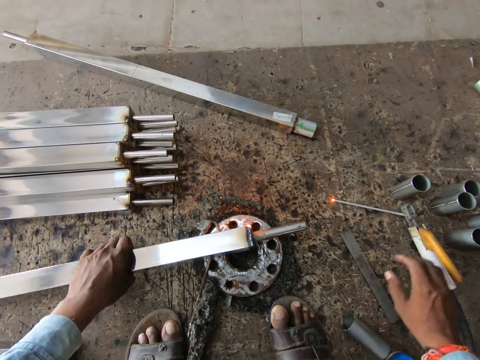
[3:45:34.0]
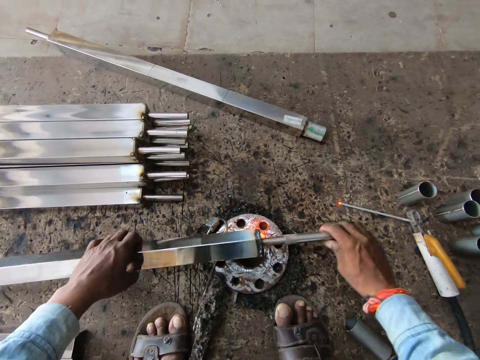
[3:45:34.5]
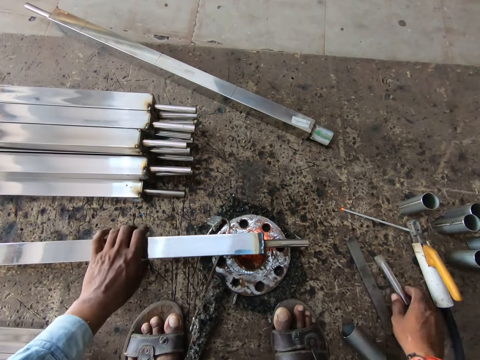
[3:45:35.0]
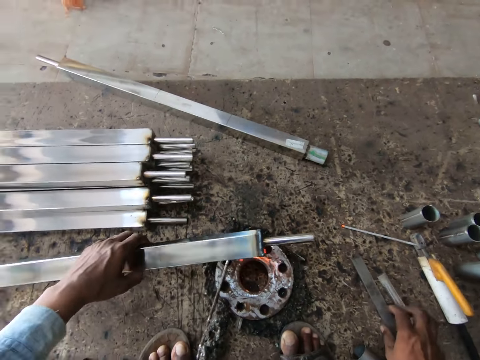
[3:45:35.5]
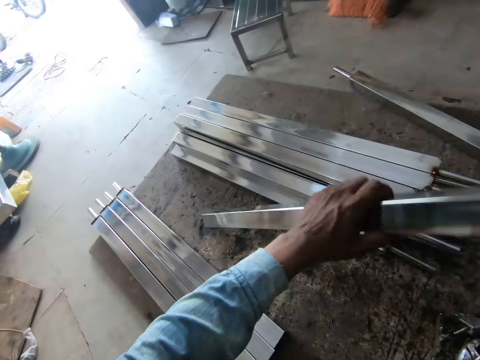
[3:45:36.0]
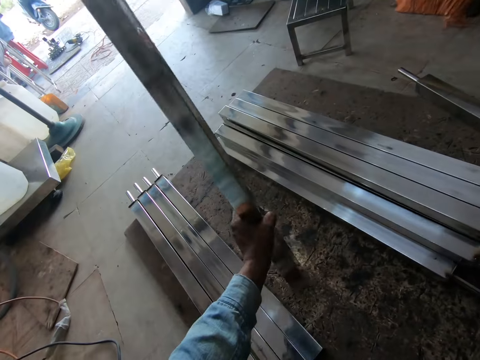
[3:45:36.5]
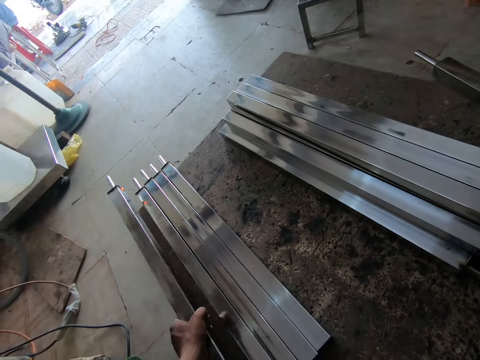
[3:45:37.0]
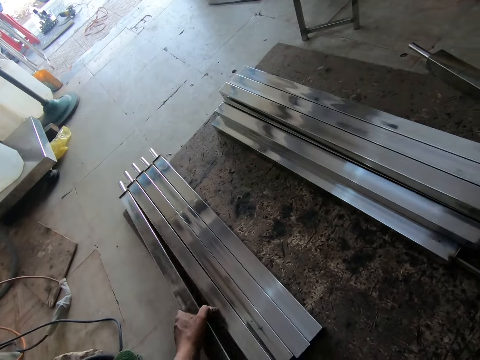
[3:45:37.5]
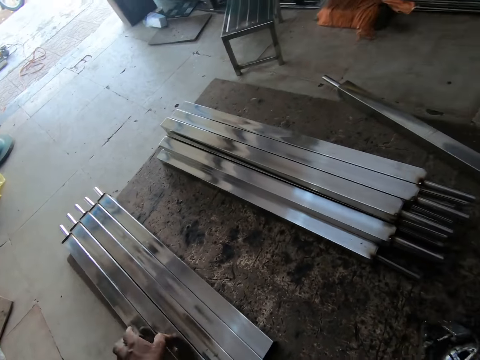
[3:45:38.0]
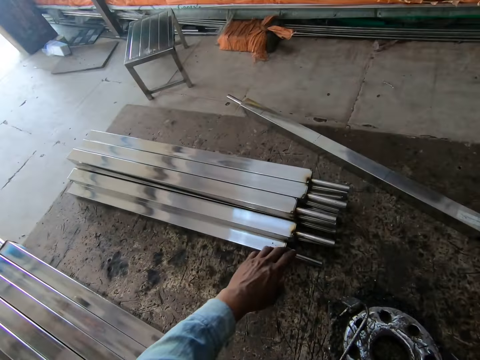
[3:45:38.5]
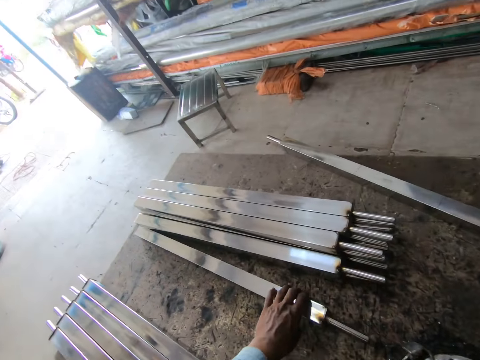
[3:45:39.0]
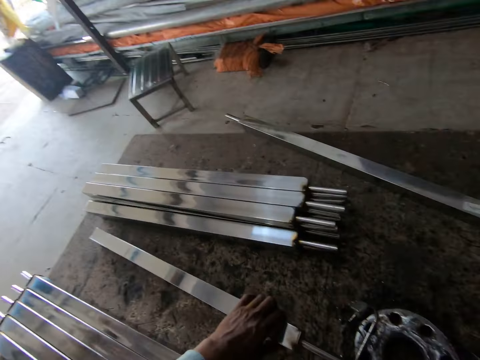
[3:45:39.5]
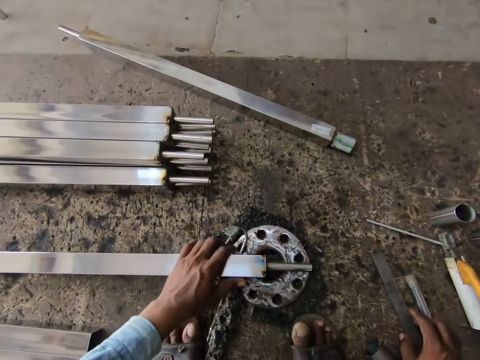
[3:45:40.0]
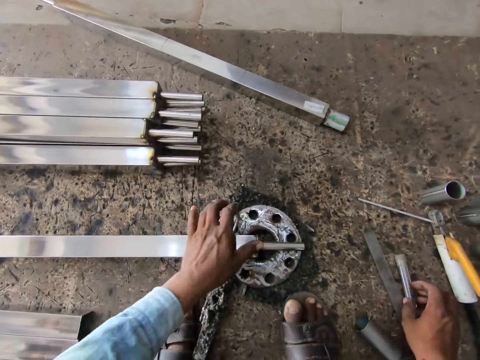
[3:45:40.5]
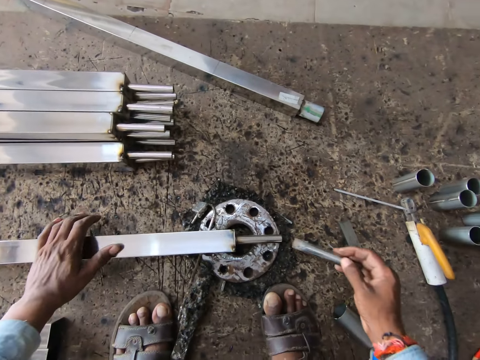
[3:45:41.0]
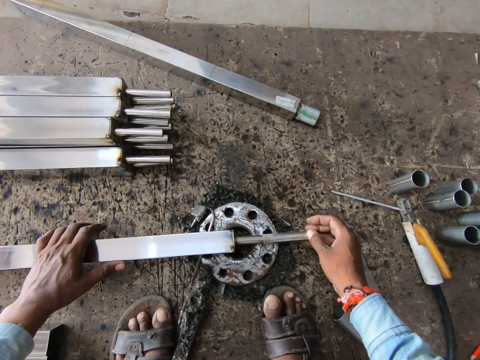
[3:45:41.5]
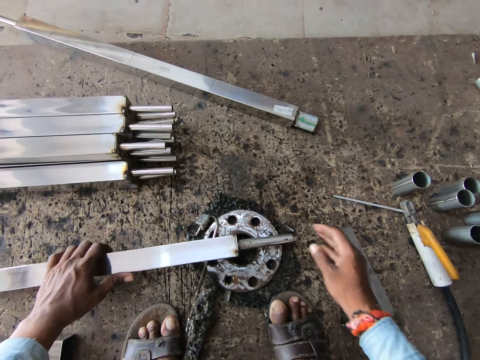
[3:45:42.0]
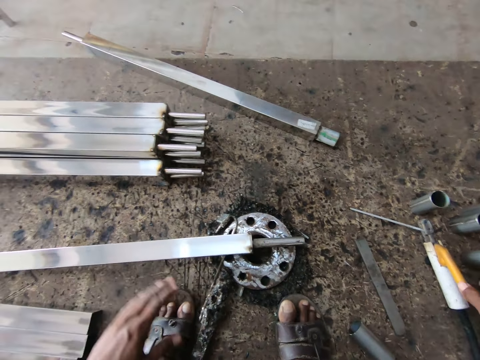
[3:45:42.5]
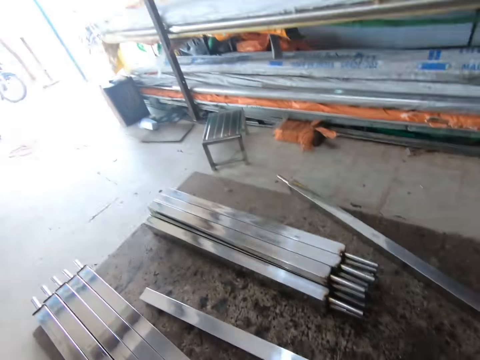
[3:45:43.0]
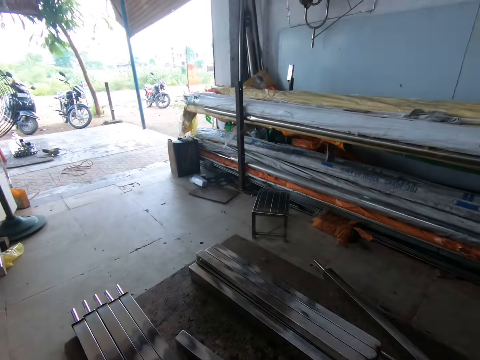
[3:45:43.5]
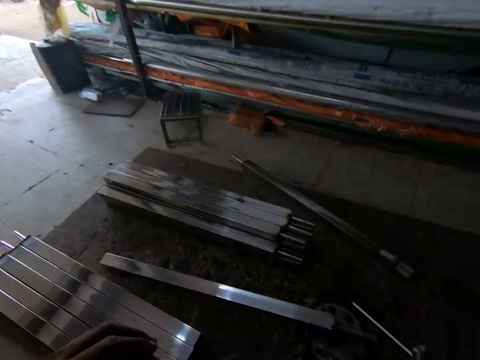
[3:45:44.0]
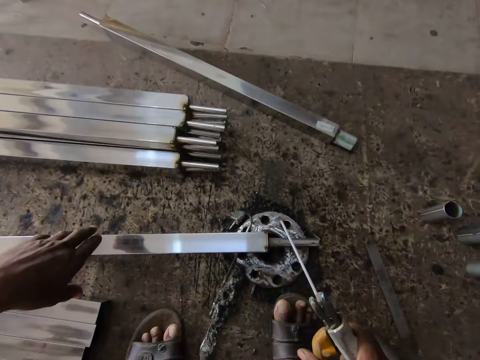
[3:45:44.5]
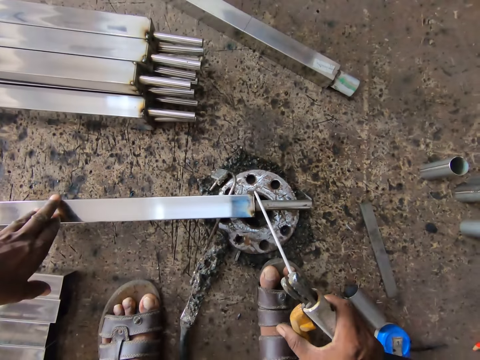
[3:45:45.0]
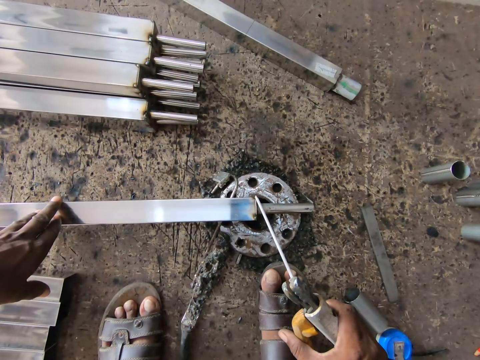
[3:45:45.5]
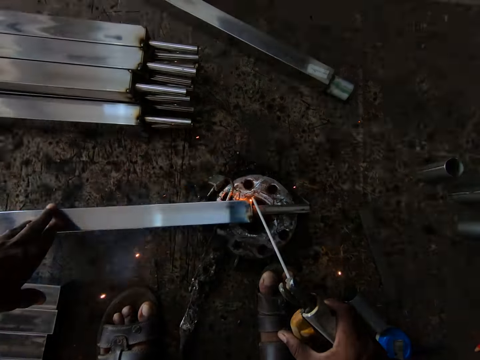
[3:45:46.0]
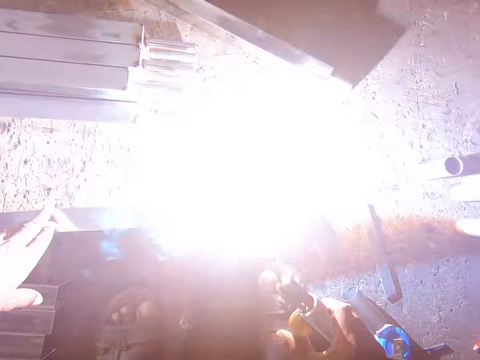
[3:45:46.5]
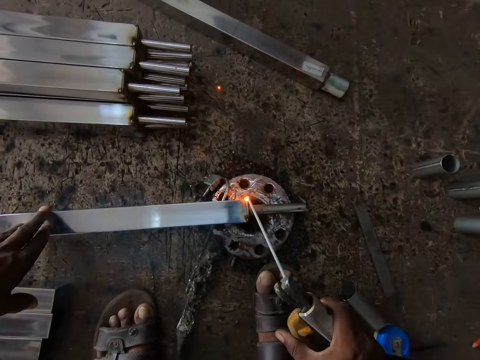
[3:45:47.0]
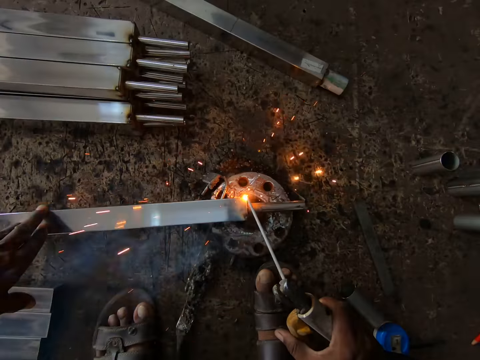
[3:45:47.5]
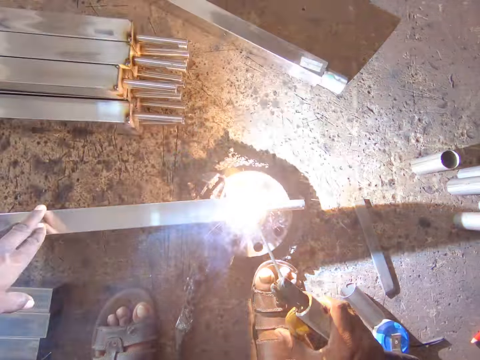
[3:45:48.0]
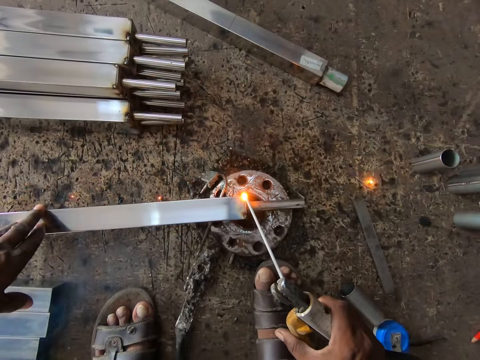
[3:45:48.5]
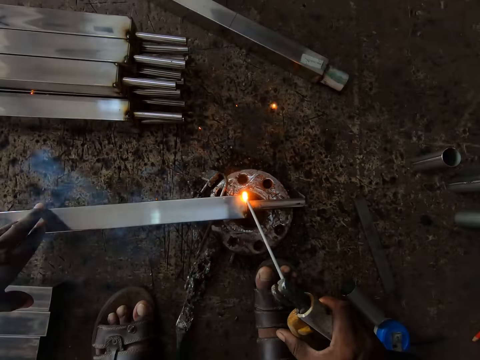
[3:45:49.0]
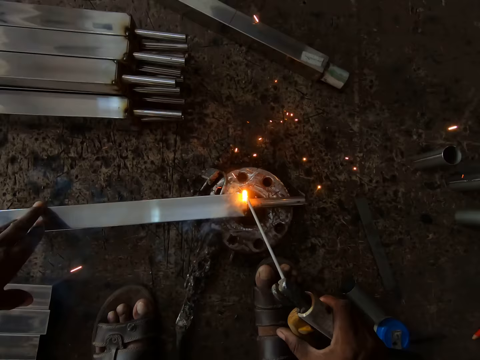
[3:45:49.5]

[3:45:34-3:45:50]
The camera wearer pulls the iron from the iron rod with his right hand. He drops the iron on the floor with his right hand. He flips metal with his left hand. He looks around. He lifts metal with his left hand. He drops the iron rod on the floor with his left hand. He looks around. He picks up an iron rod on the floor with his left hand. He pulls metal with his left hand. He drops the metal in his left hand. He picks up the iron on the floor with his right hand and inserts the iron into the iron rod in his left hand with his right hand. He picks up the welding torch on the floor with his right hand. He looks around. He welds the iron rod with the welding torch in his right hand. He holds the metal with his left hand.

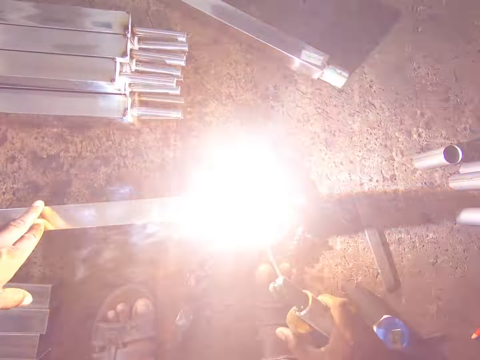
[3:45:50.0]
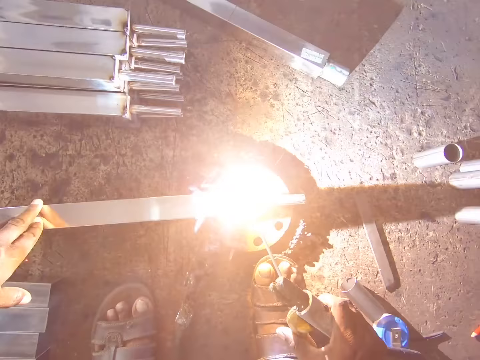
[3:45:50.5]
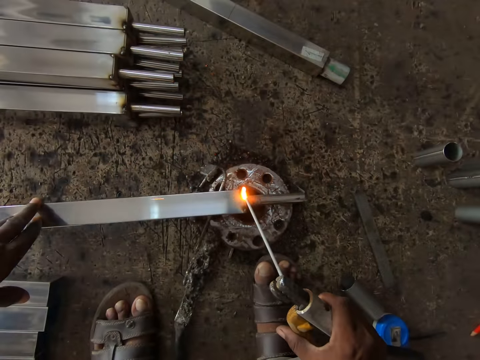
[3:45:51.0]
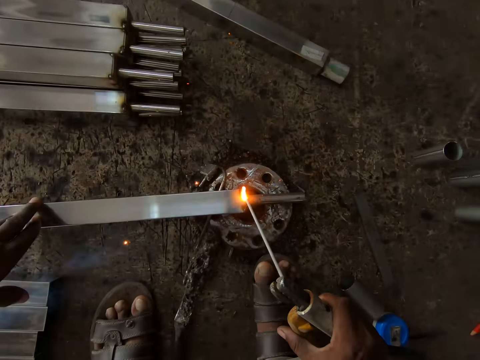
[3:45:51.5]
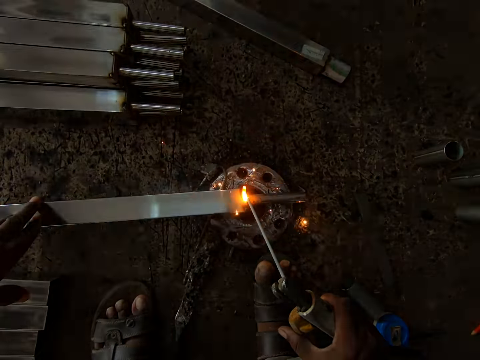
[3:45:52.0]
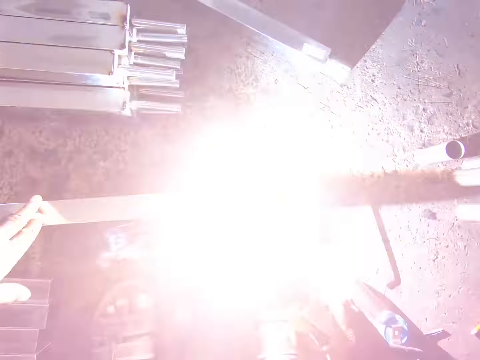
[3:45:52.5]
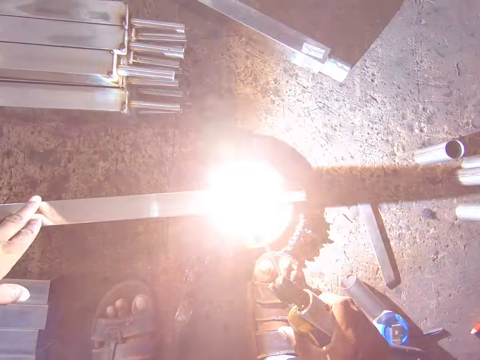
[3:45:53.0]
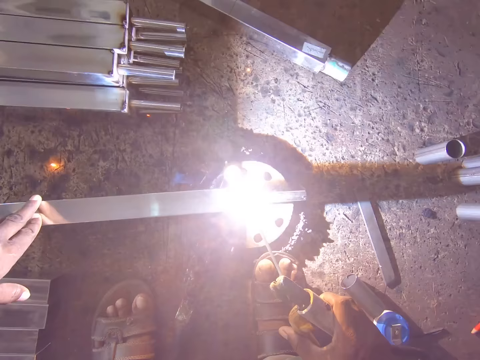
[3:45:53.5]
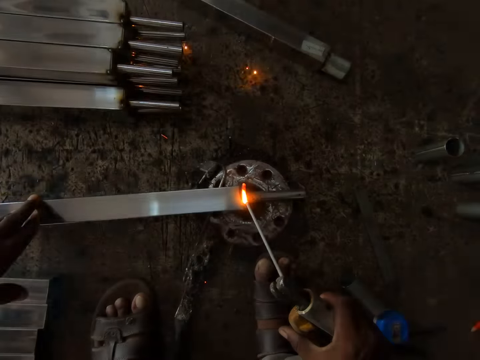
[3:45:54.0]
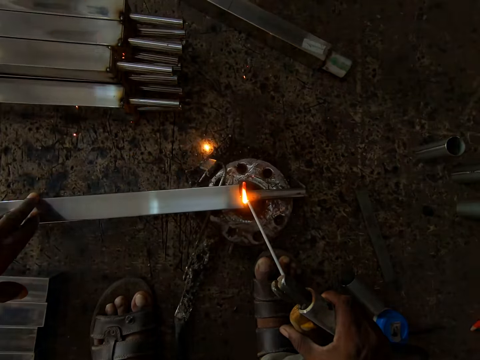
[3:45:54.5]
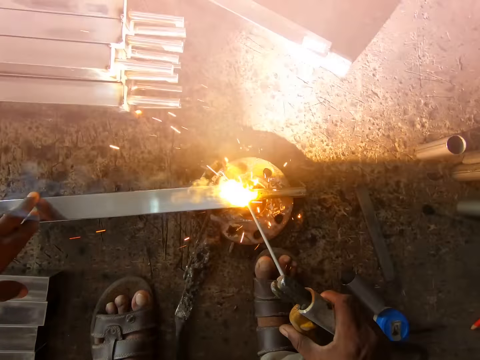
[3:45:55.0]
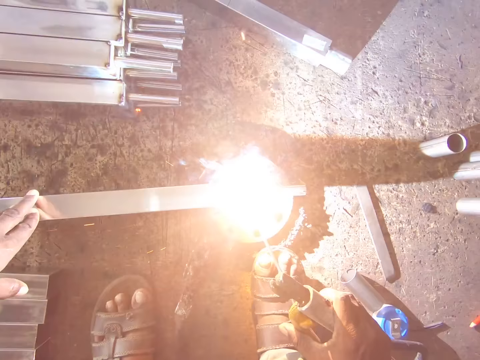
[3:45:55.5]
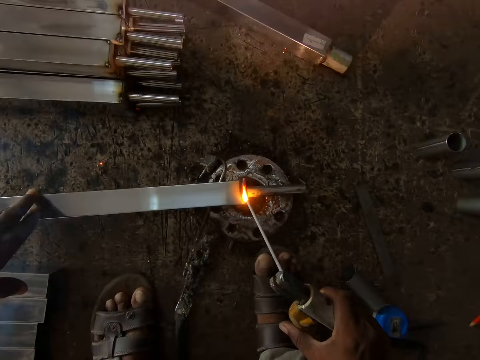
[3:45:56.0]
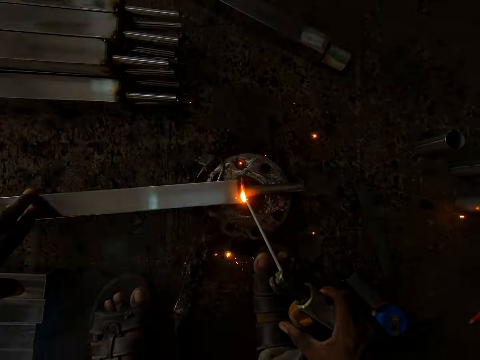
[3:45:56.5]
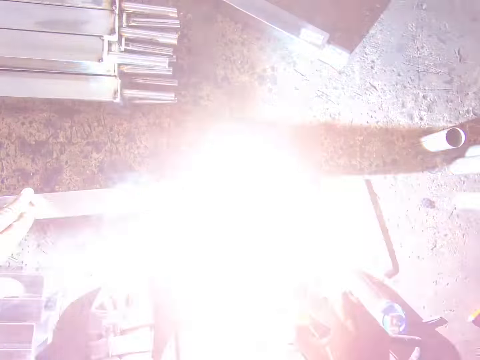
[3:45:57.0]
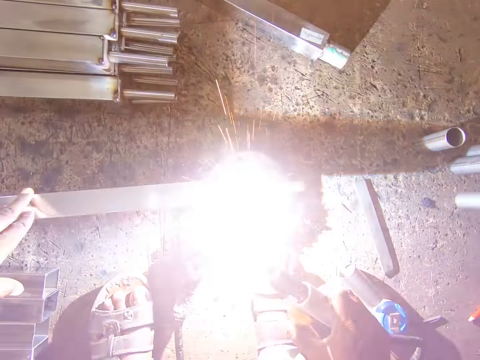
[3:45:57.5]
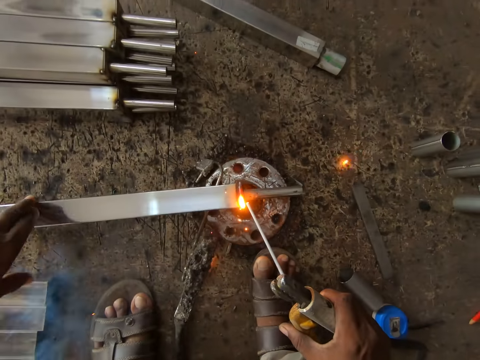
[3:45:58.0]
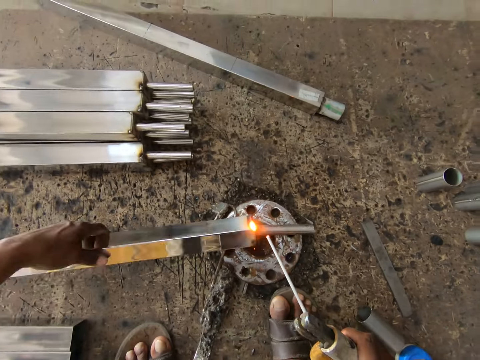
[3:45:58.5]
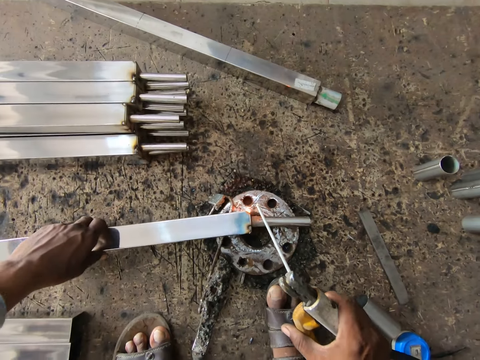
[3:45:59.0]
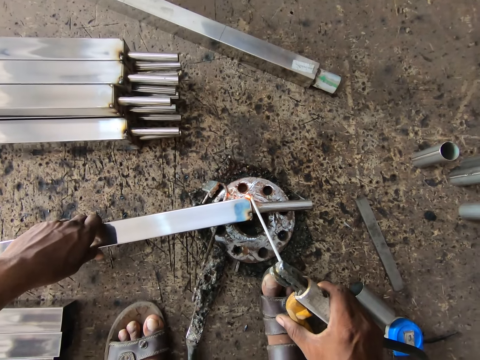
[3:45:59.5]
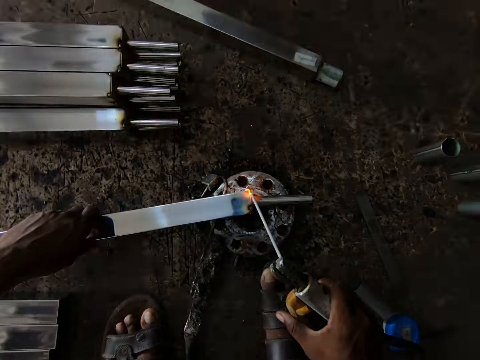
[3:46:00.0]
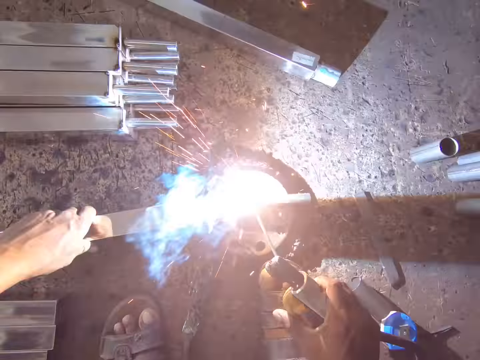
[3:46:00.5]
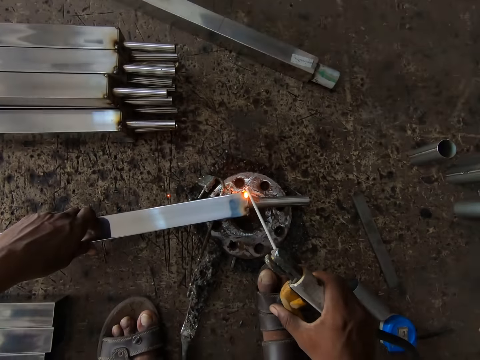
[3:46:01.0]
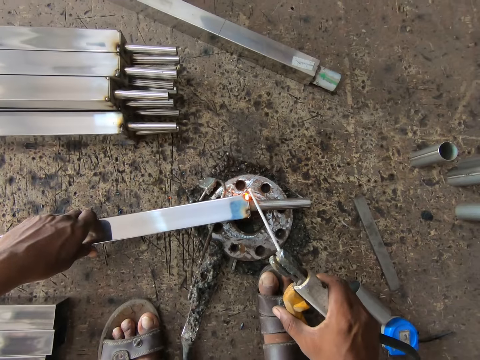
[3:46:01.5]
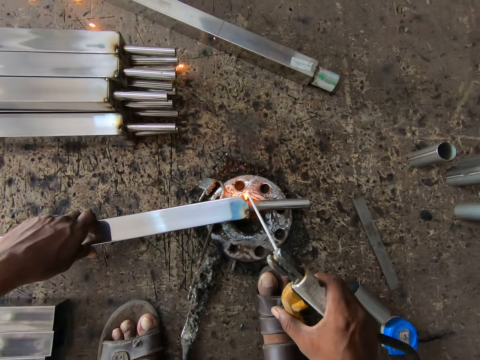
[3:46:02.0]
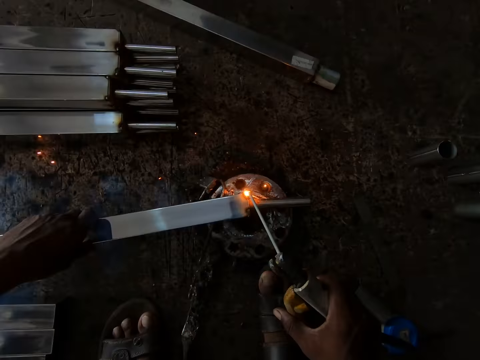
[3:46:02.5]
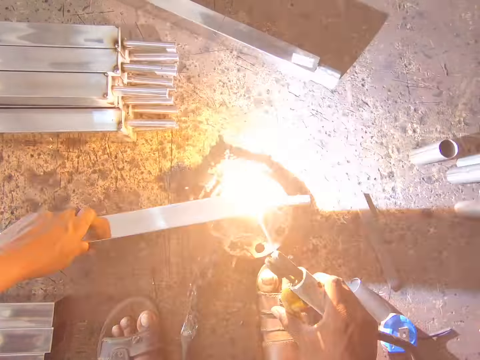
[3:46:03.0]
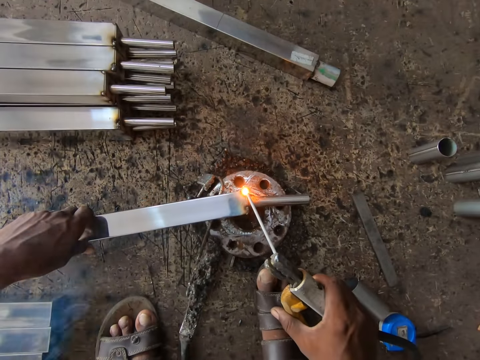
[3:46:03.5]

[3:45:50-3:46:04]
The camera wearer flips metal with the left hand. They weld the metal.
